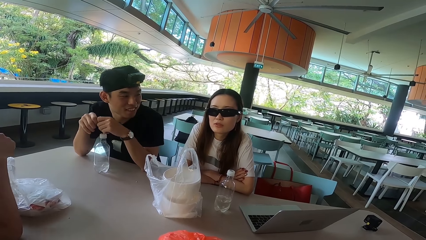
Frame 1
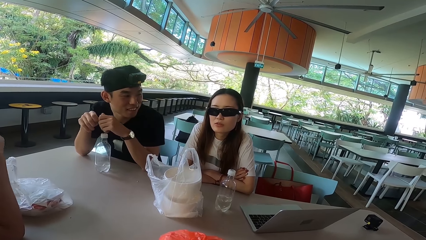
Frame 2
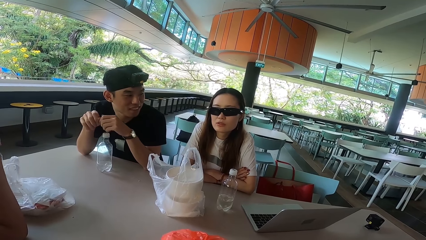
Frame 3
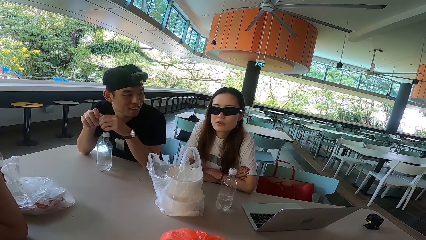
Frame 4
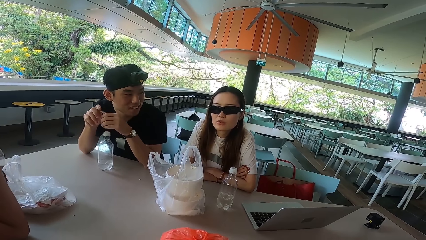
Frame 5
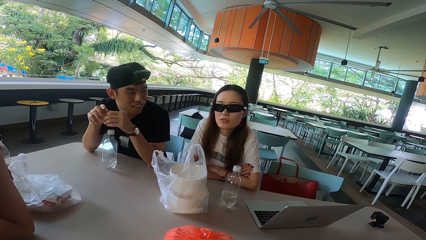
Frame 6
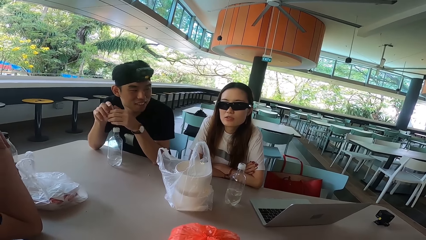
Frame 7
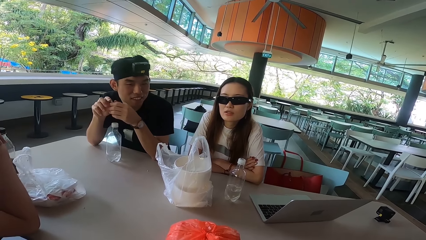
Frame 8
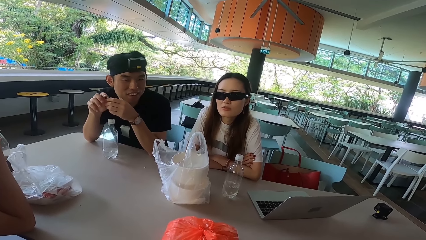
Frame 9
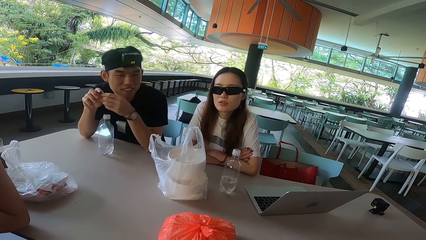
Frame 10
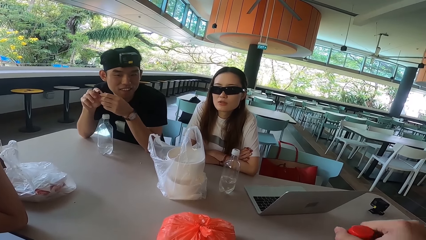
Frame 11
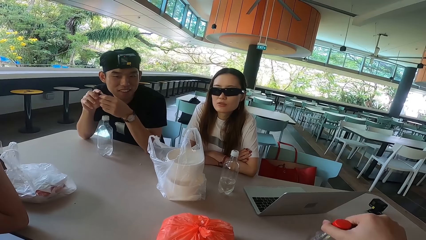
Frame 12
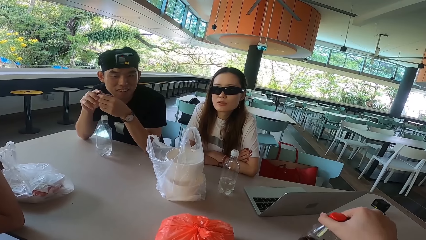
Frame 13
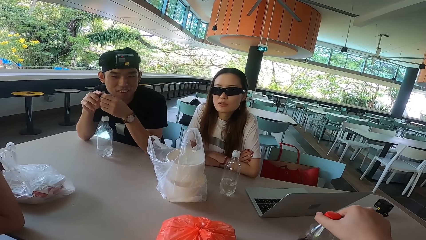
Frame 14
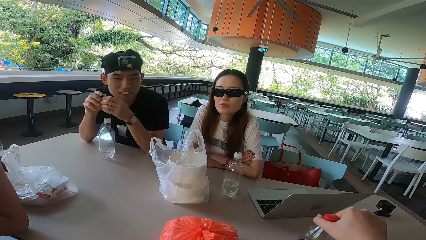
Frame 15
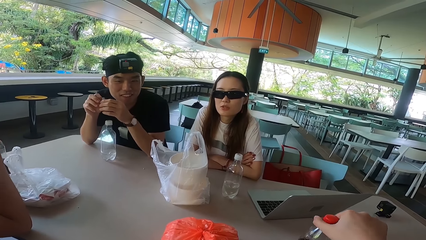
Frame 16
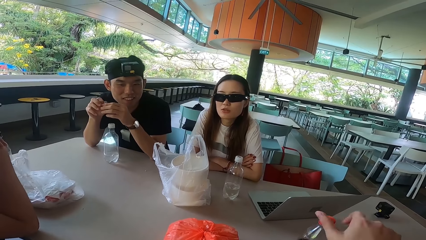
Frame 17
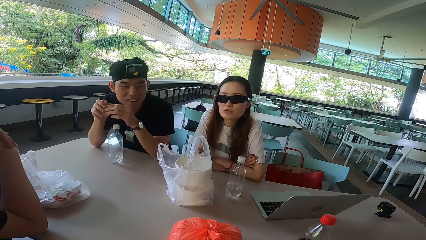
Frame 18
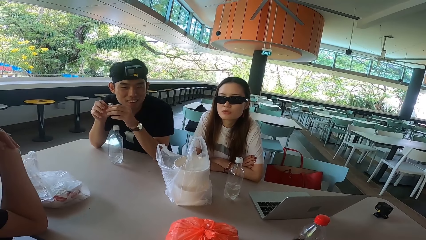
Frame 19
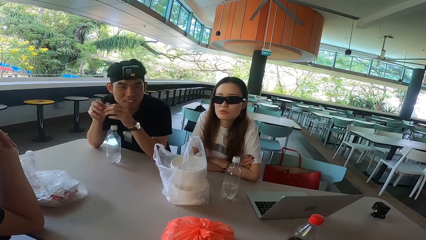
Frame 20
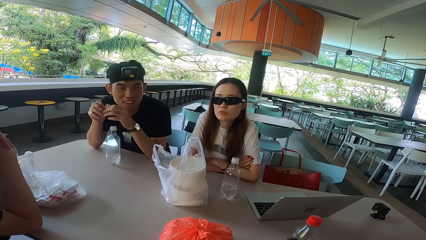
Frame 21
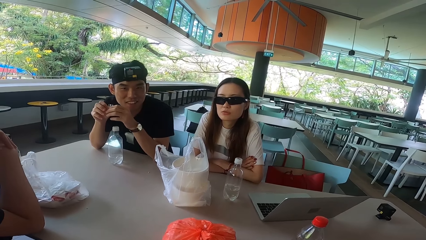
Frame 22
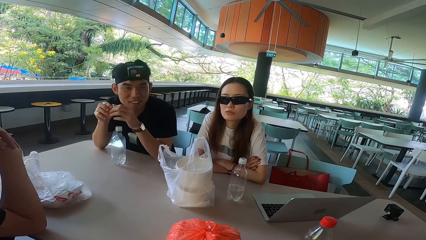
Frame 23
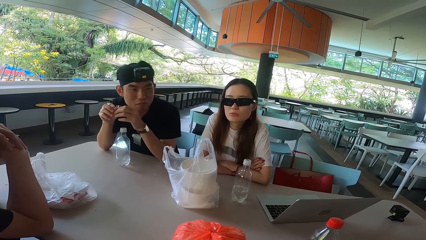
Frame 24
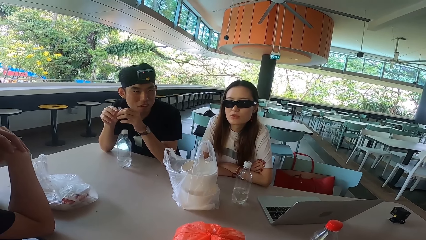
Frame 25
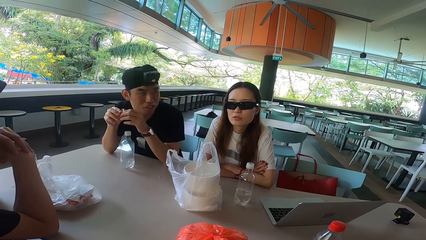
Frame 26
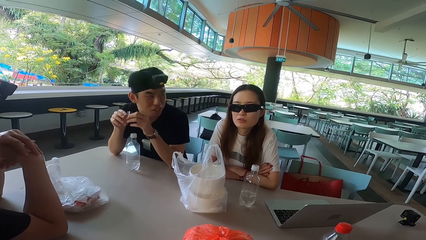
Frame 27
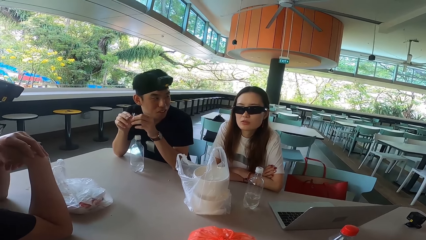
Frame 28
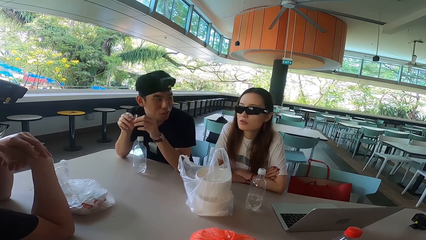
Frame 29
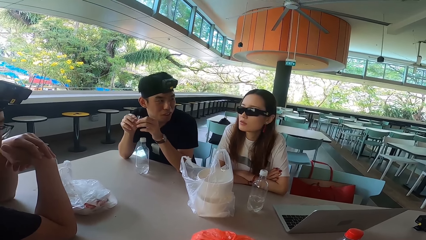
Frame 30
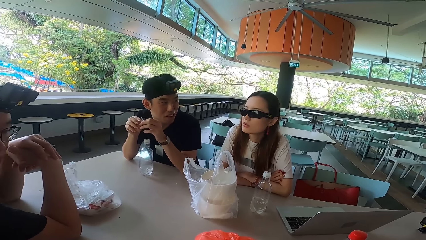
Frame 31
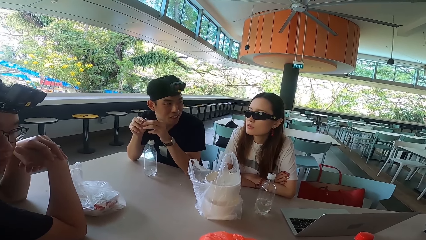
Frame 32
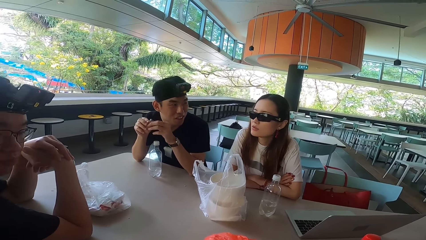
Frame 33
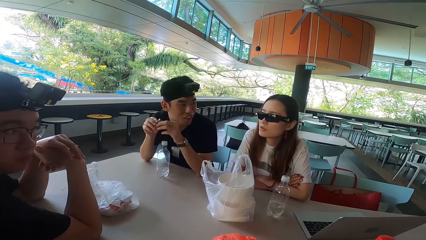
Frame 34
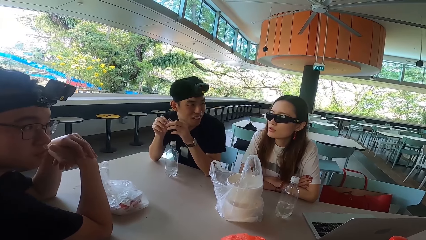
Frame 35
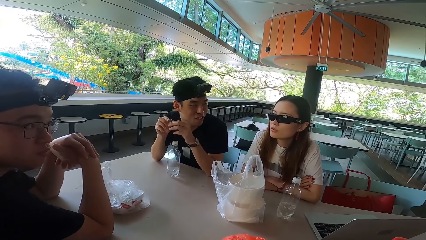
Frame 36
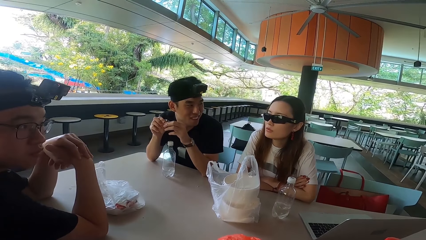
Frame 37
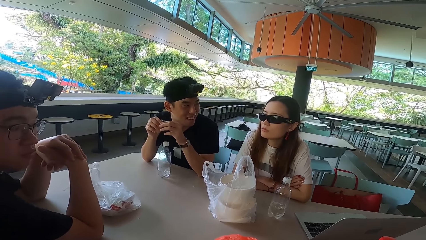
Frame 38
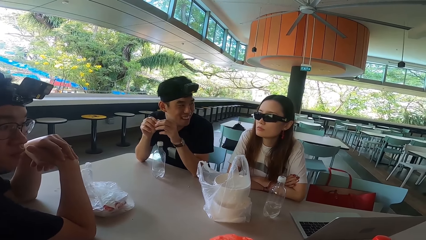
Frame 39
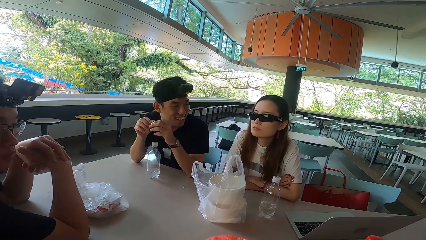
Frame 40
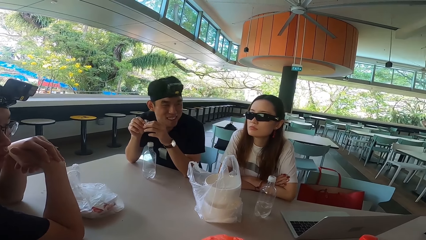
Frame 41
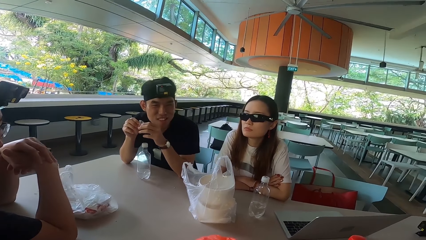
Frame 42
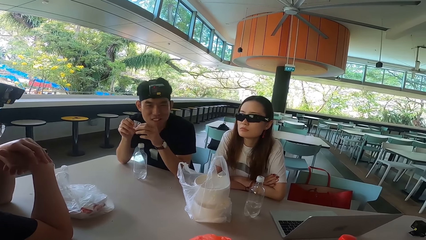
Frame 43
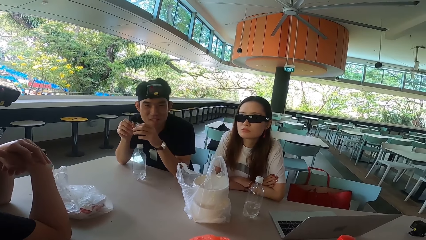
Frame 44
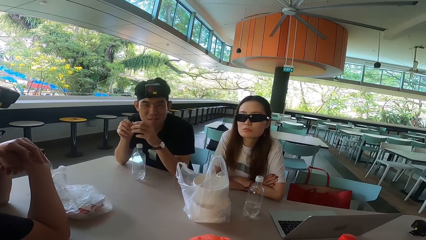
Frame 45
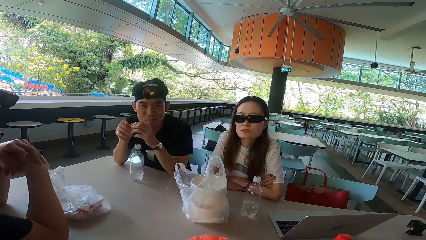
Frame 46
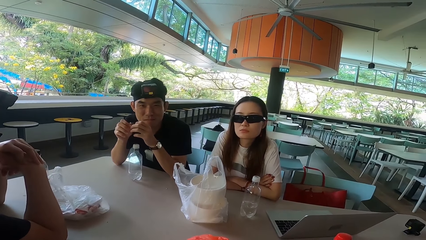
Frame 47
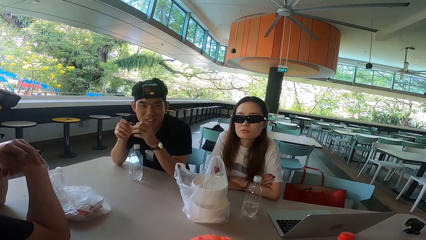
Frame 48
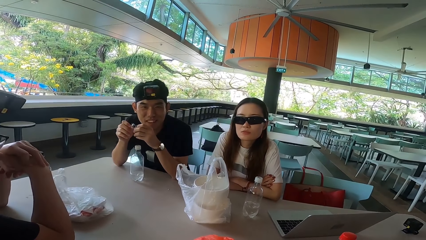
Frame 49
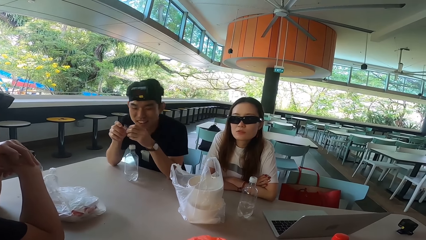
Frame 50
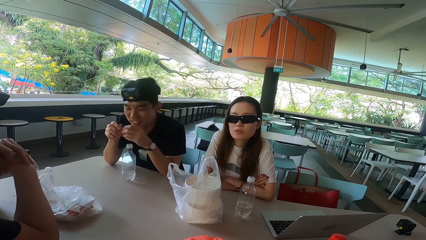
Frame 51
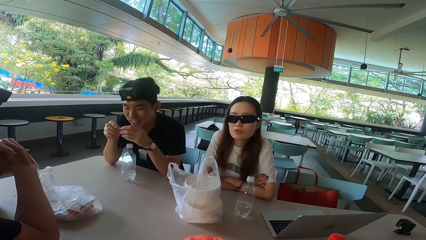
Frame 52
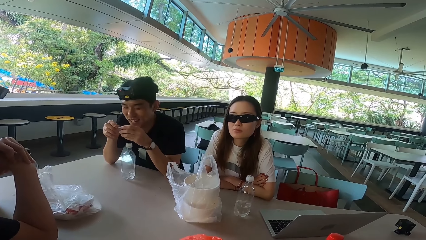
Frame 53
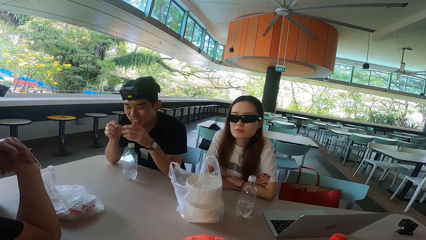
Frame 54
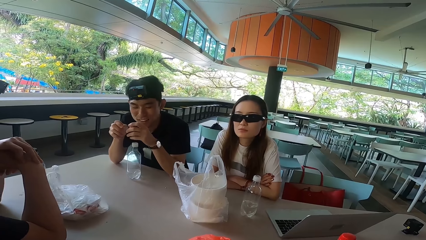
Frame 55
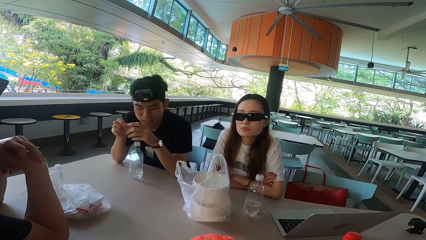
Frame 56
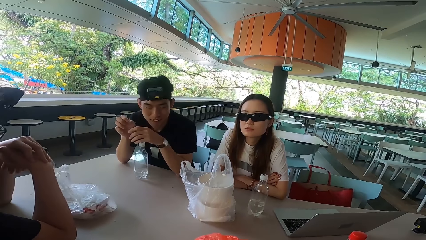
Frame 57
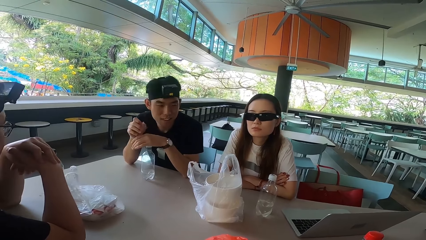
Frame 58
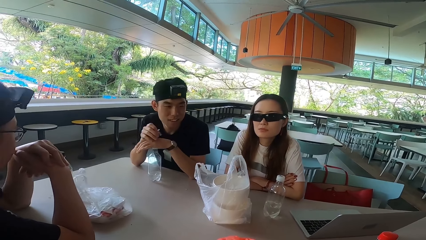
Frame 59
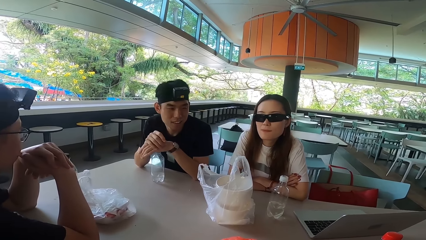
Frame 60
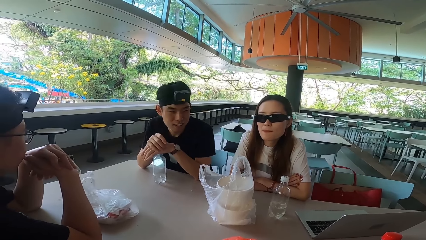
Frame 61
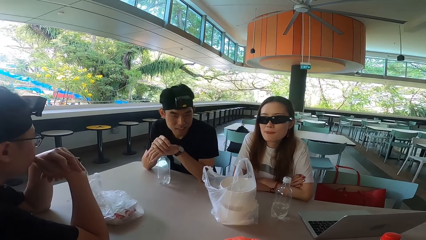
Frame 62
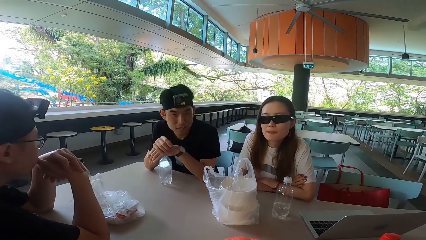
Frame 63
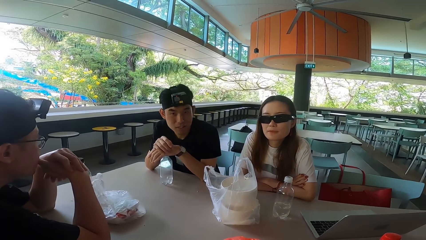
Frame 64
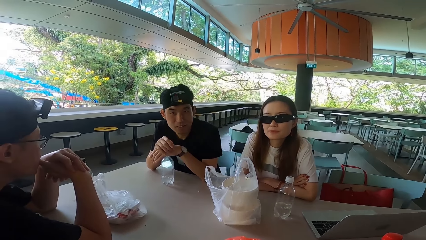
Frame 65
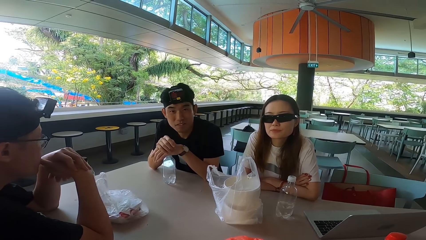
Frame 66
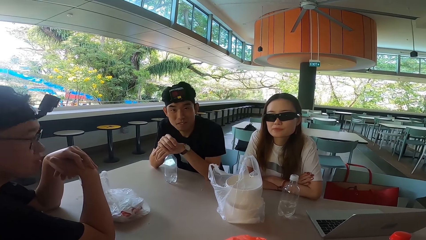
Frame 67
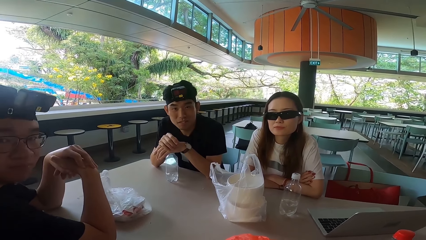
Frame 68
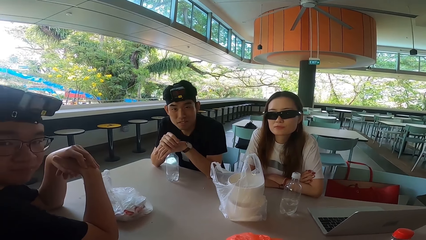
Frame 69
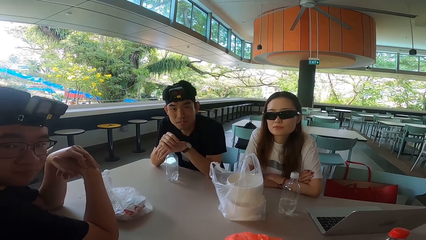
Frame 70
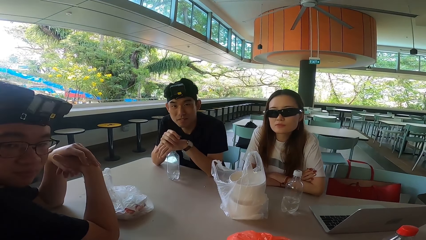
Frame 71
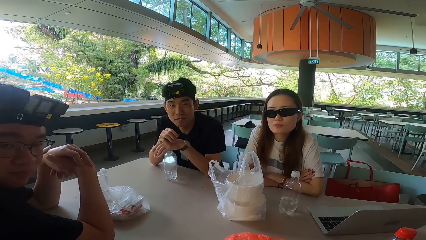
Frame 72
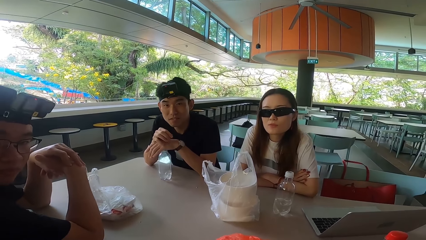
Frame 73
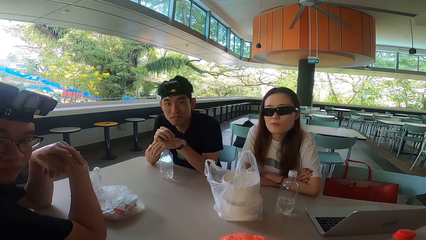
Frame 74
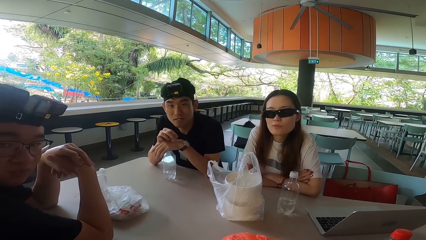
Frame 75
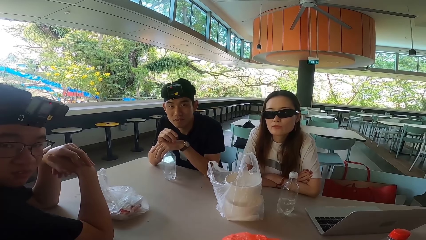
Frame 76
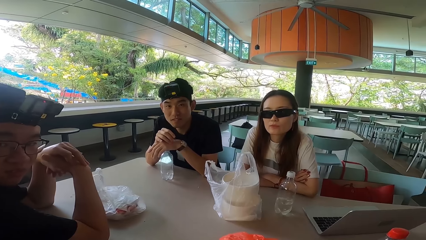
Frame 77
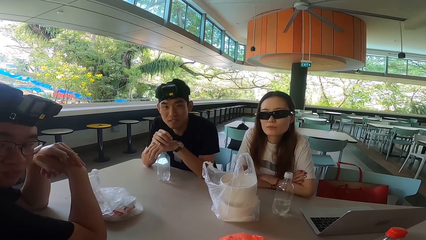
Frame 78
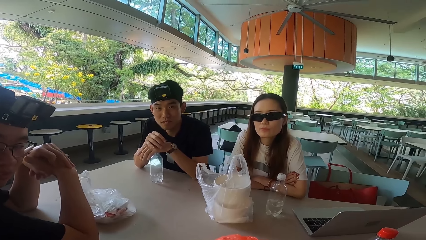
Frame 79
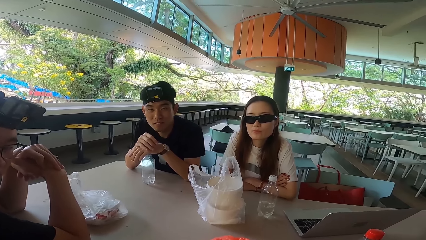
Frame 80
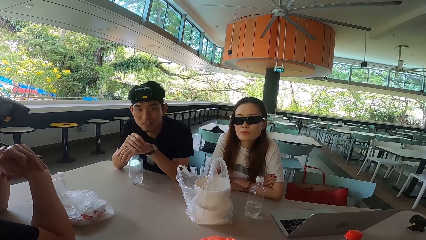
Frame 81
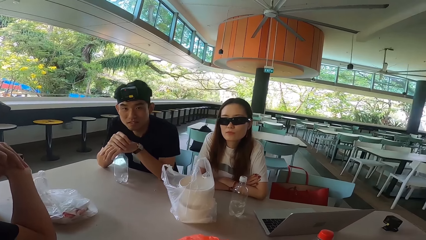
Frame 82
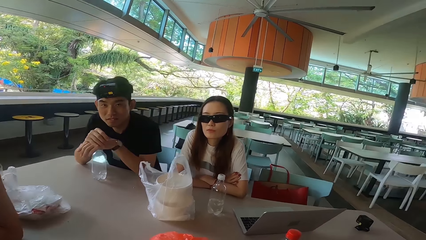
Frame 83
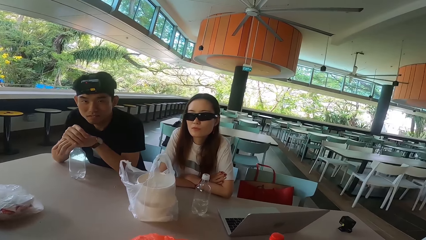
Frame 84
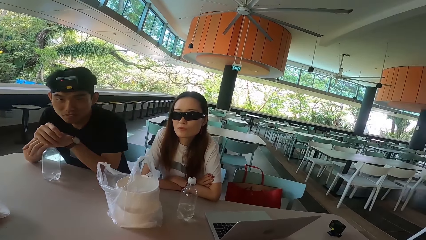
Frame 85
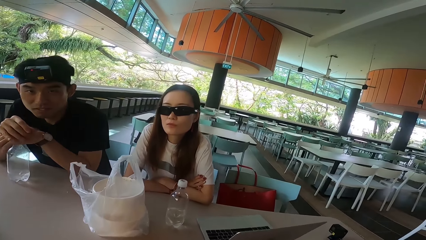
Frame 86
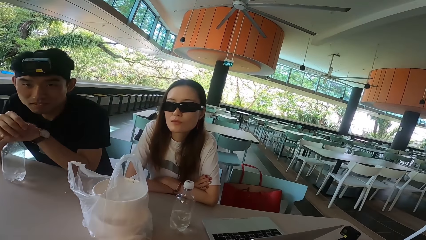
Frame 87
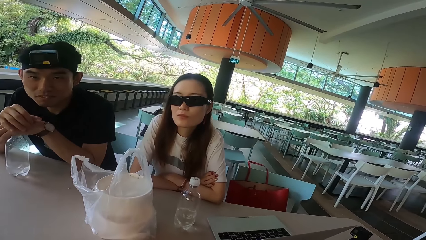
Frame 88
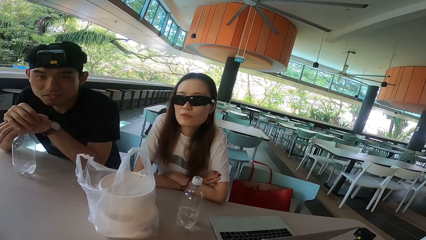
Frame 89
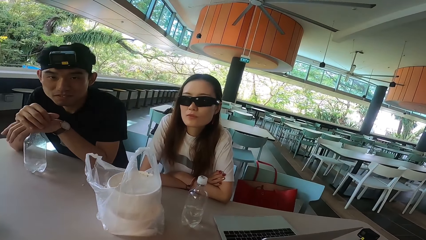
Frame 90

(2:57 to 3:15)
A man folds his hands. Another man turns forward. The camera wearer puts the bottle on the table. The other man talks to a woman. The other man turns forward, looks at something and moves his hands. The first man shakes his head. The other man turns his head forward. The first man turns right.
